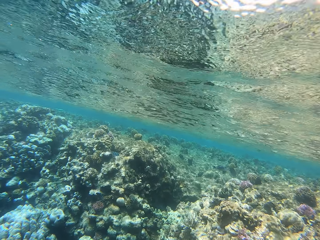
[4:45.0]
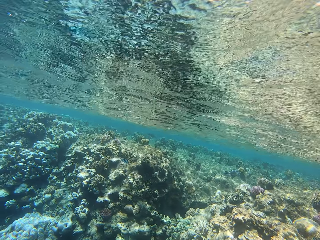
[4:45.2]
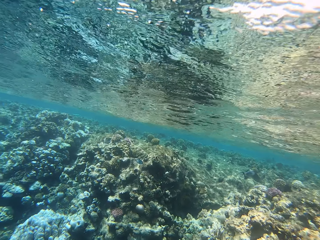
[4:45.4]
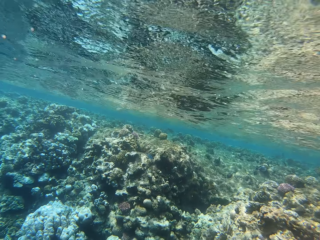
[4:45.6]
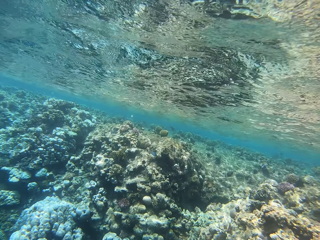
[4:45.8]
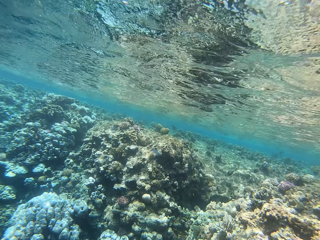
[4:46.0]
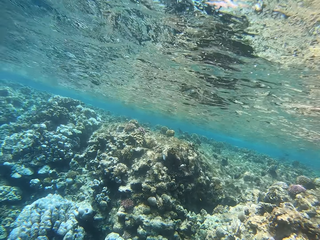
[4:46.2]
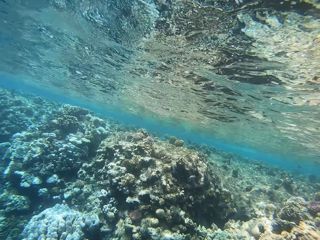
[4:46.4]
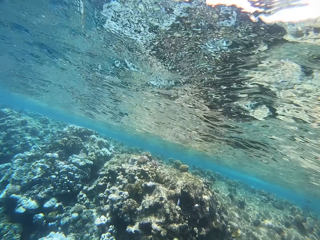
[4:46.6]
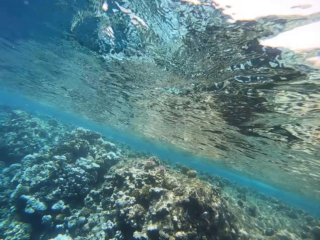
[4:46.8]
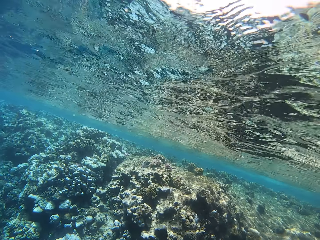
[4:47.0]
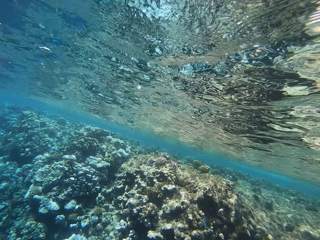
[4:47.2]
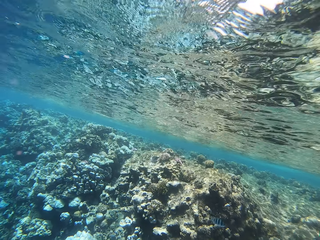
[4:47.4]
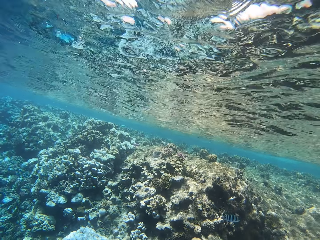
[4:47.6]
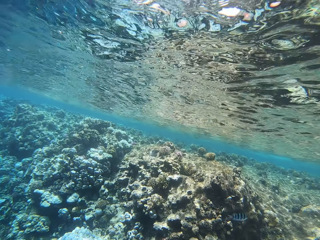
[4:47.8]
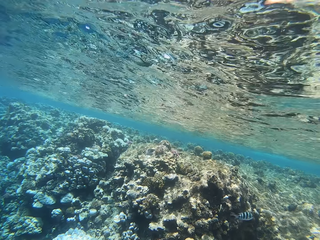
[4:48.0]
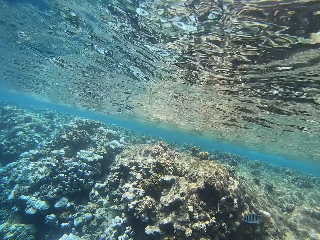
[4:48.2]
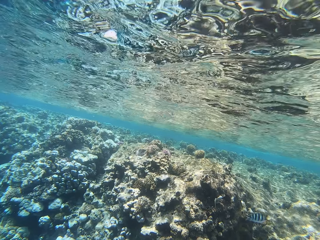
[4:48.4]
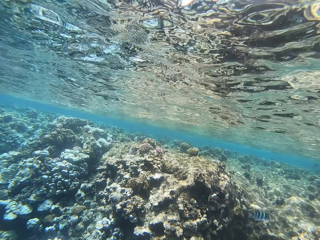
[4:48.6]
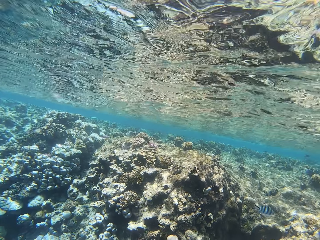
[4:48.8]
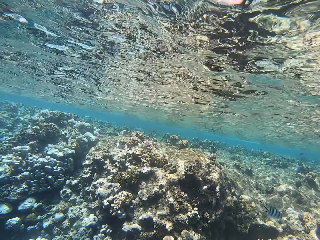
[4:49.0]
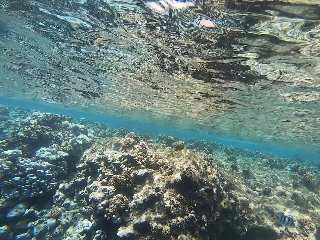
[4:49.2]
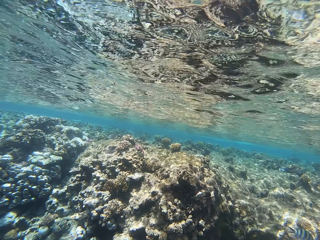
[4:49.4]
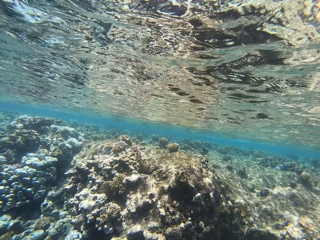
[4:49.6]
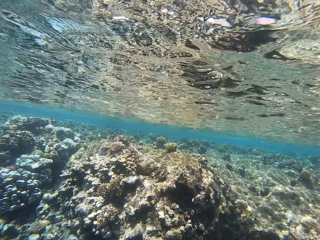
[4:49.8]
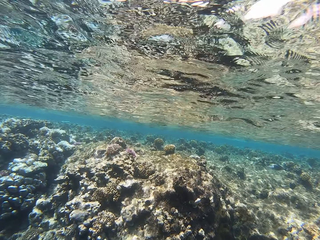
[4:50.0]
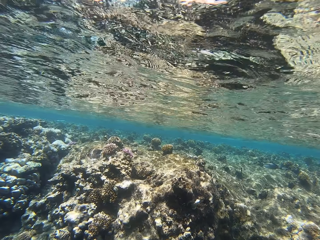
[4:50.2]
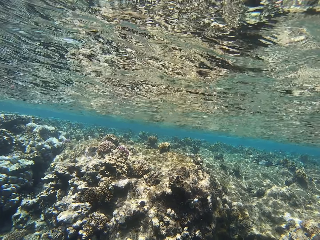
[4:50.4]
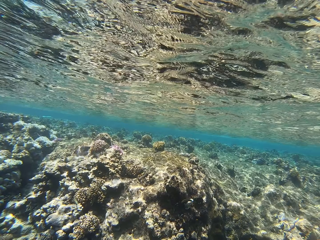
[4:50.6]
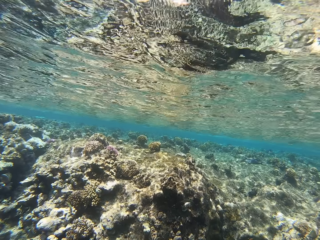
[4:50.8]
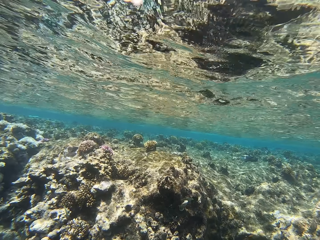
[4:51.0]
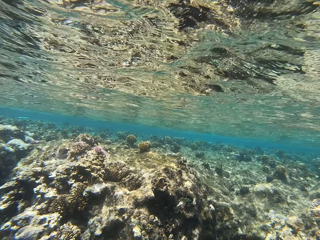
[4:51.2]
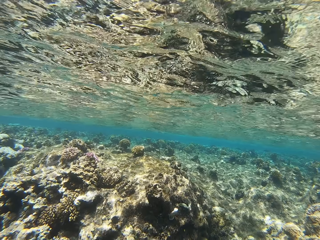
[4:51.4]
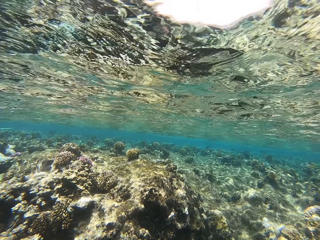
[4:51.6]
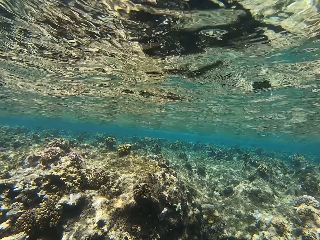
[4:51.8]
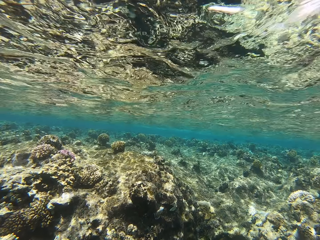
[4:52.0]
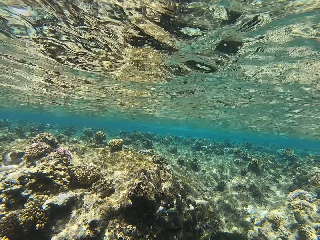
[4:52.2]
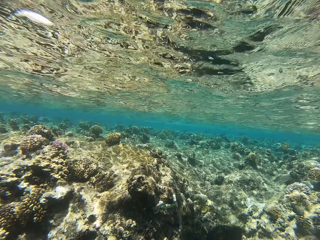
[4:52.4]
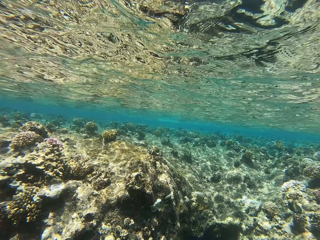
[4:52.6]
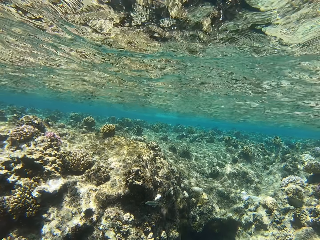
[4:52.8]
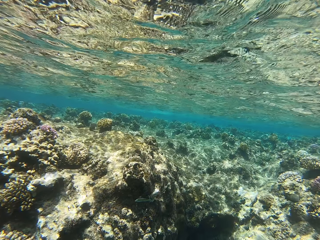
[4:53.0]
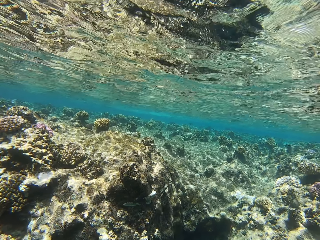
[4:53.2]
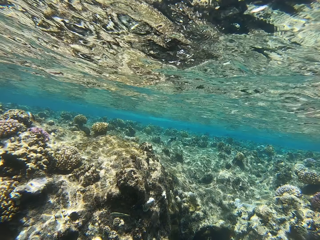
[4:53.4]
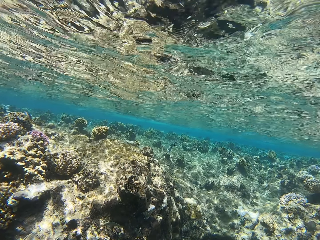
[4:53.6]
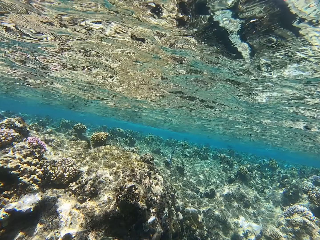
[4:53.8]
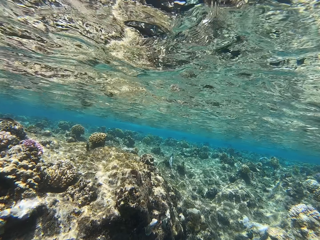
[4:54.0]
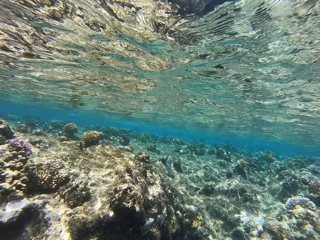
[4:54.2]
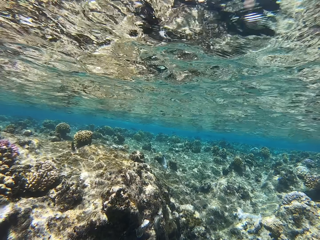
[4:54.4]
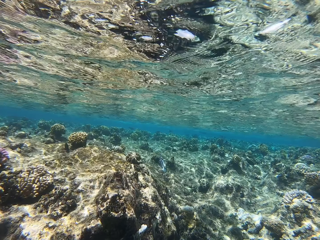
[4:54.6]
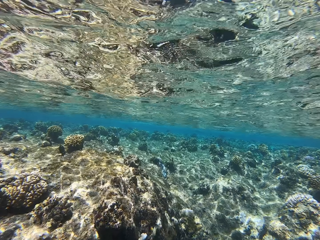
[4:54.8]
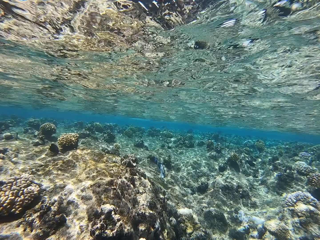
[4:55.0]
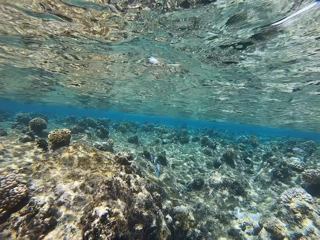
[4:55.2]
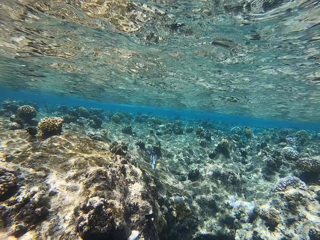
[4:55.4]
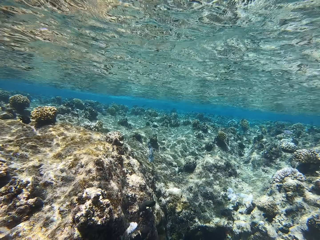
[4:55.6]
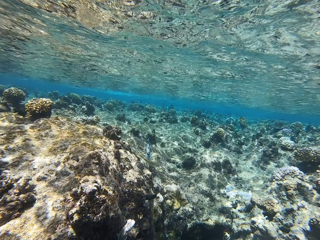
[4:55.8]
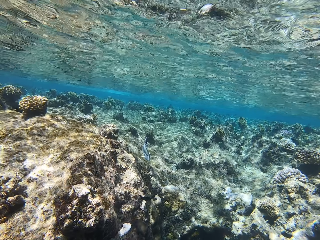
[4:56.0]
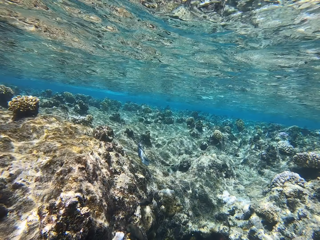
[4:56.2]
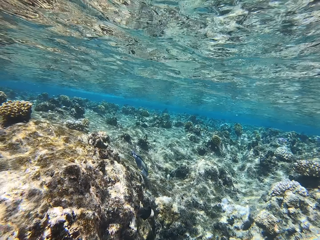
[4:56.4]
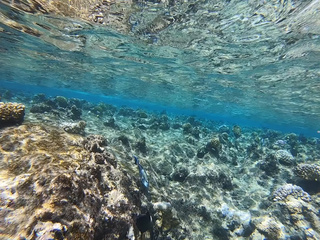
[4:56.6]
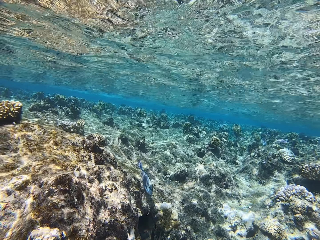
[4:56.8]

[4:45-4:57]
The camera wearer swims in the ocean.

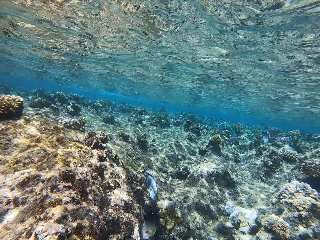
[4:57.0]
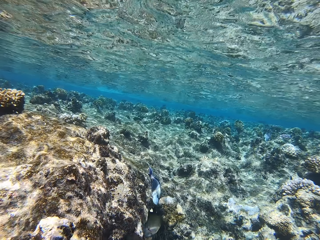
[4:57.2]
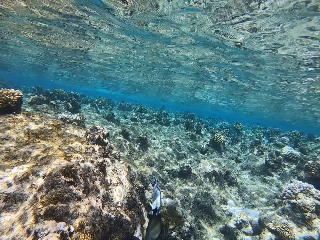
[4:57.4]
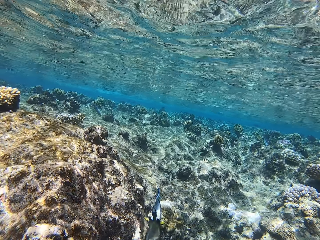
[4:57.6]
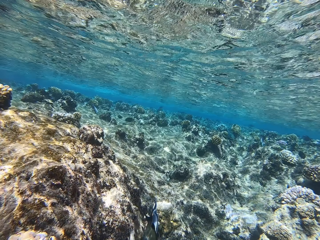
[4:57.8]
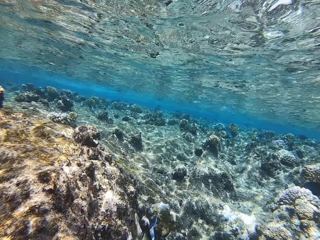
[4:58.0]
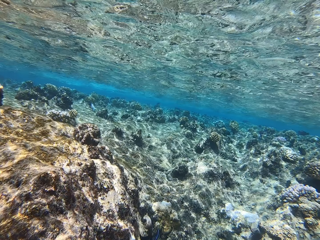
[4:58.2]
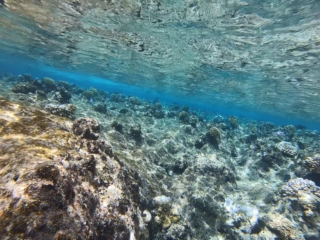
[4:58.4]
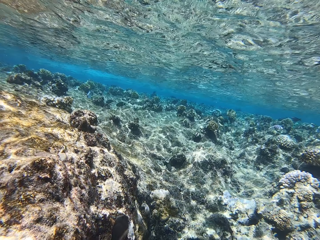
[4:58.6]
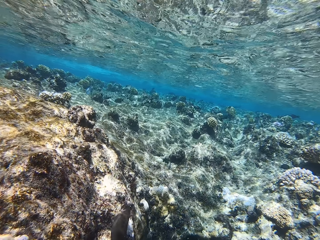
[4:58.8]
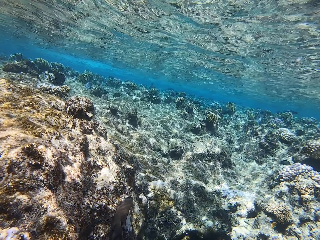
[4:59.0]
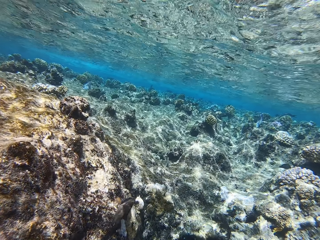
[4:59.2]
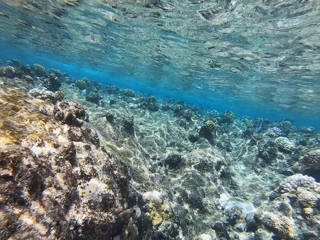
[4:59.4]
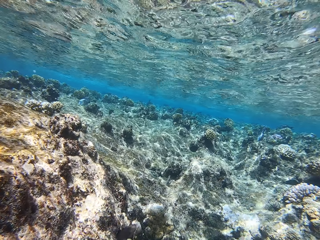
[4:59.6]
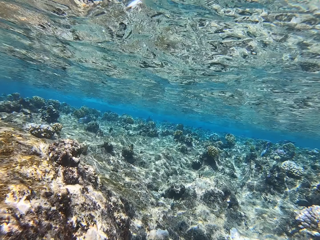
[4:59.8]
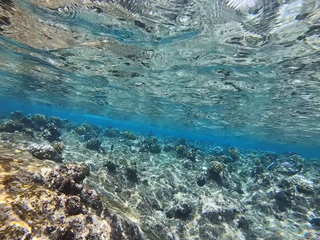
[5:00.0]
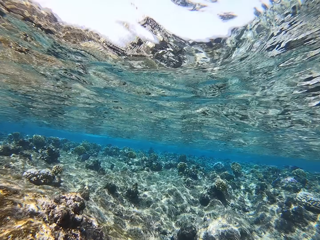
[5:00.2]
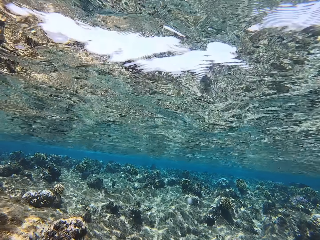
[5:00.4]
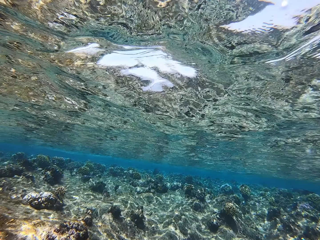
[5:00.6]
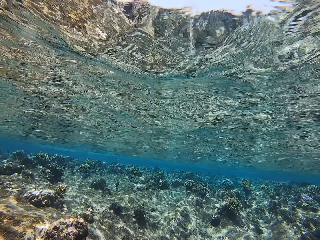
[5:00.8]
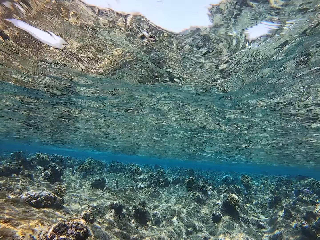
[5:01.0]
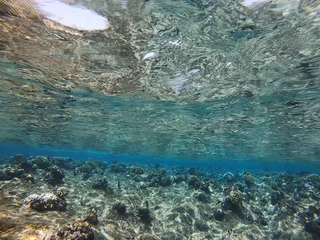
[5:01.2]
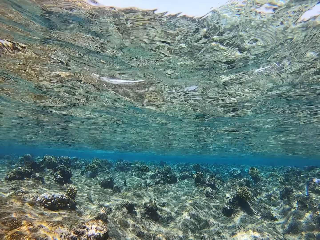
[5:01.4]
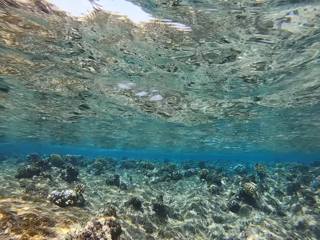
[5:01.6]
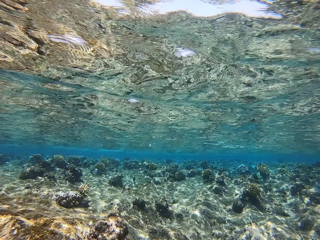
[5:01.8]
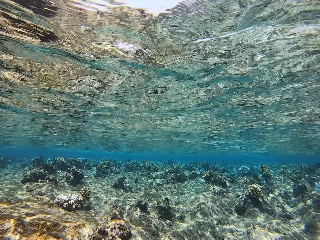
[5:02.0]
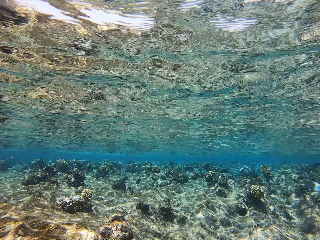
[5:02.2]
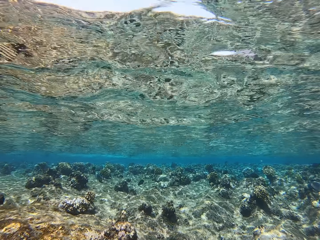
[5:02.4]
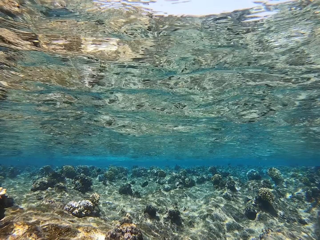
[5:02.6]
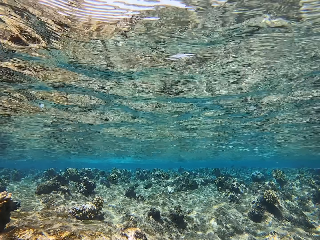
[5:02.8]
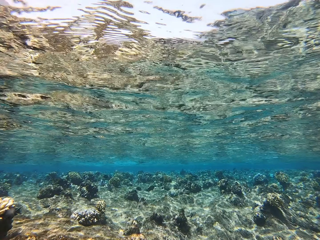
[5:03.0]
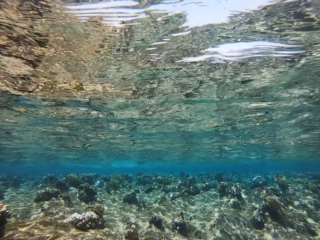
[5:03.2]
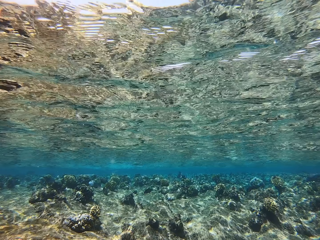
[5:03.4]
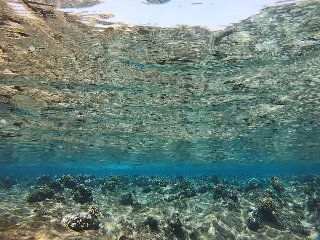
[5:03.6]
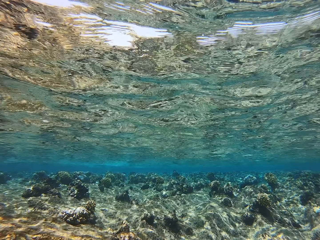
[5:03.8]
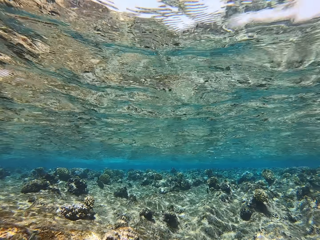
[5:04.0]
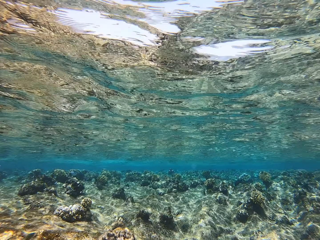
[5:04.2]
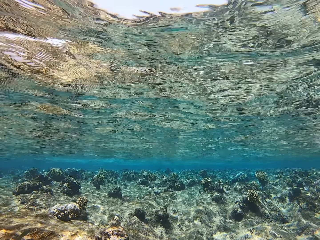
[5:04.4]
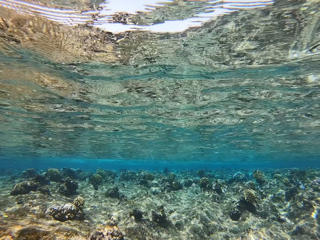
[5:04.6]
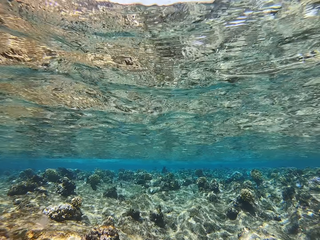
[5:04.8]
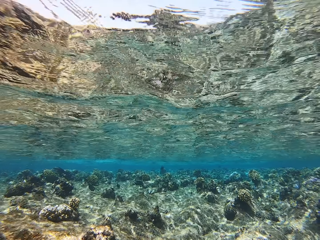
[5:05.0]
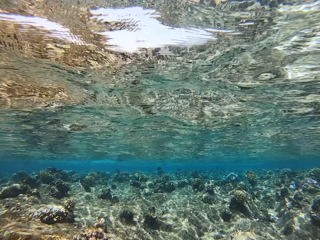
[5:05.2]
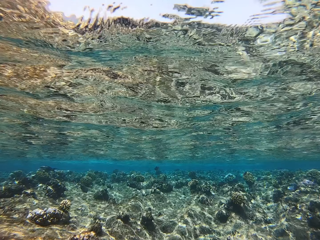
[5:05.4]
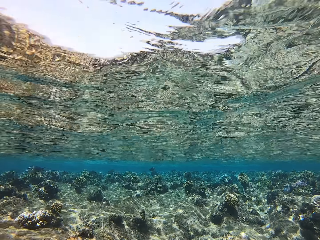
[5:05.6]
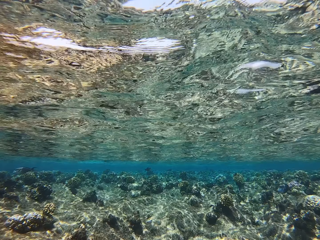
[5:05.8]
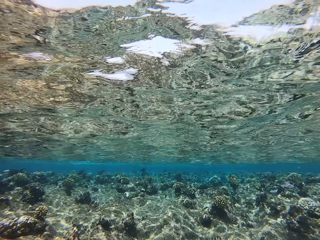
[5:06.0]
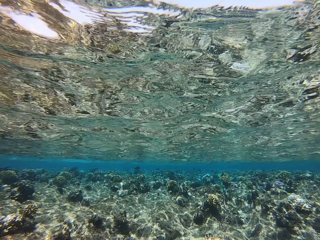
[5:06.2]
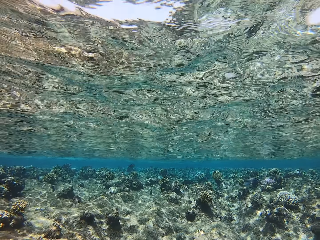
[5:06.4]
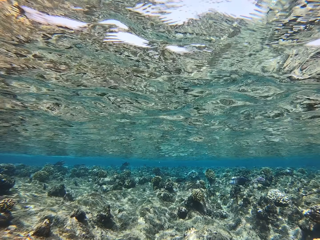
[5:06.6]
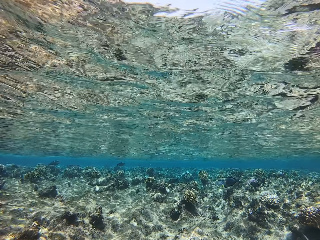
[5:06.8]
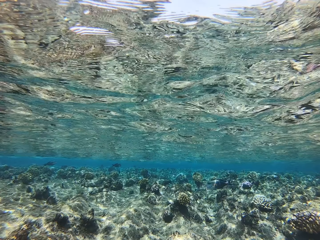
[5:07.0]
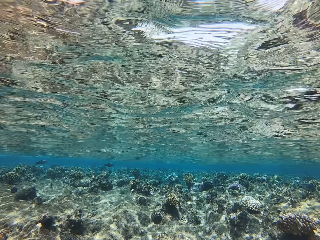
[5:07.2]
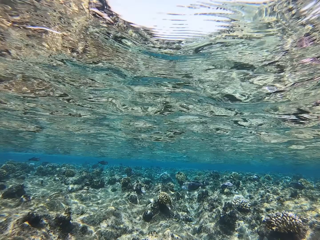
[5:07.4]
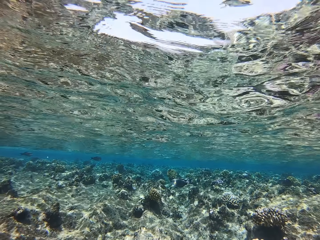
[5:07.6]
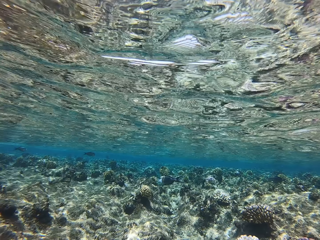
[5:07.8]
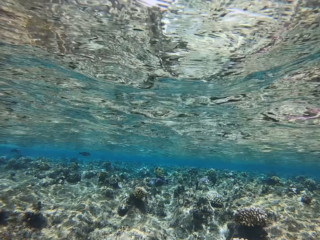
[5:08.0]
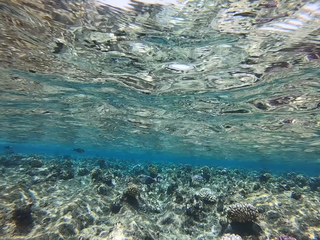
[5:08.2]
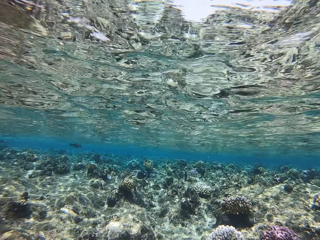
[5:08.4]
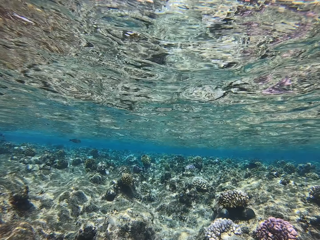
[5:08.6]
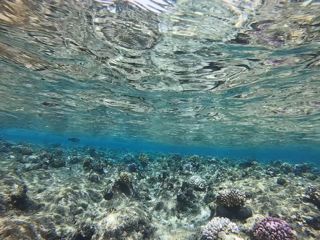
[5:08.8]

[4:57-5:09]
The camera wearer swims in the deep ocean.
